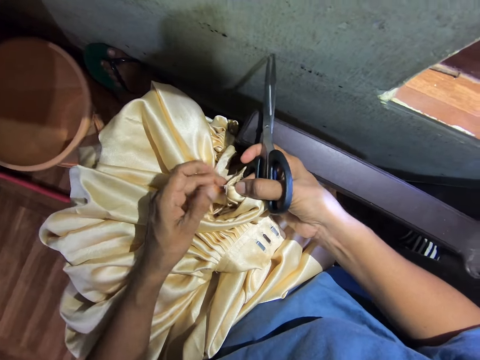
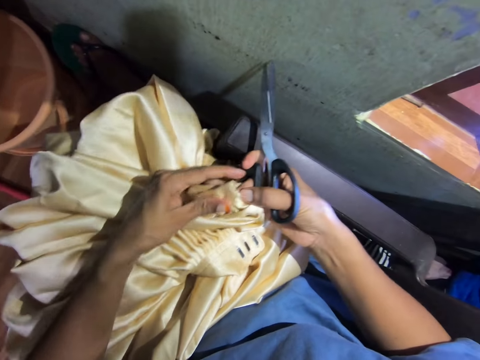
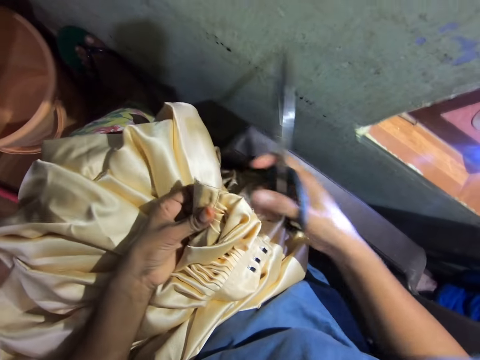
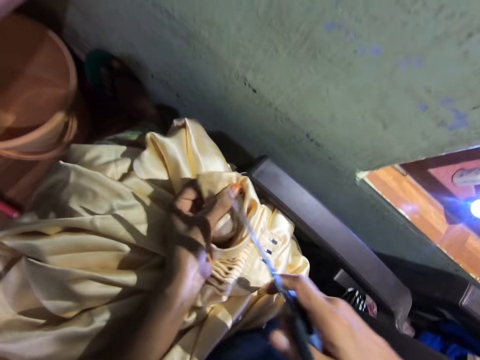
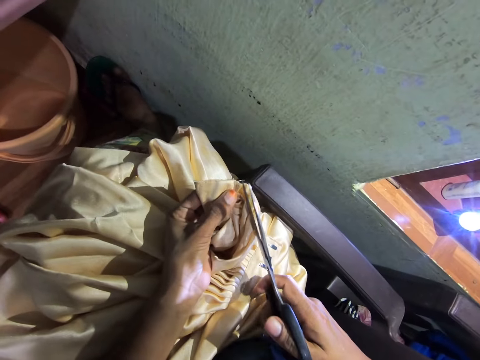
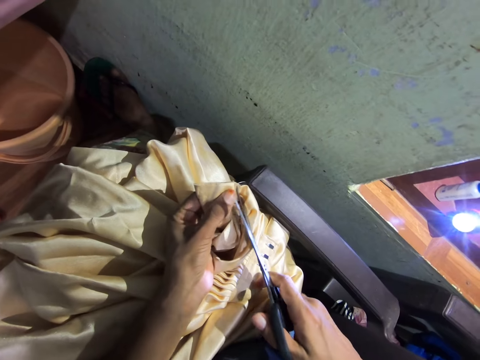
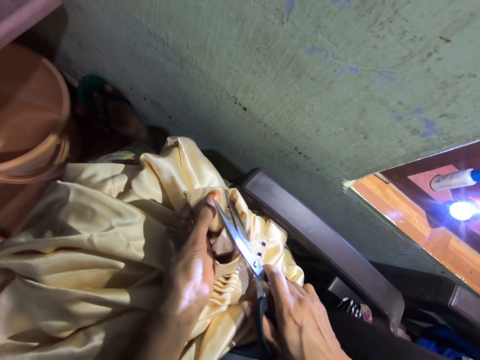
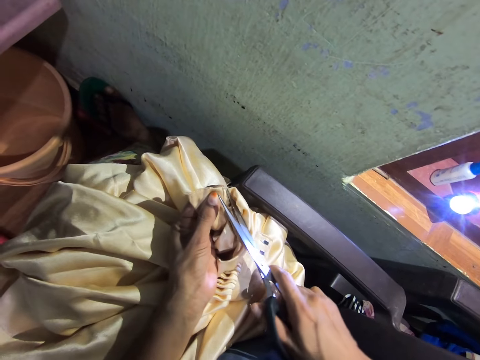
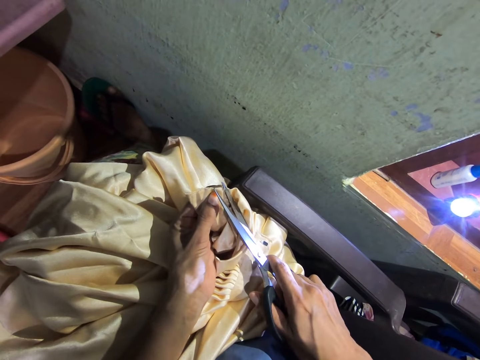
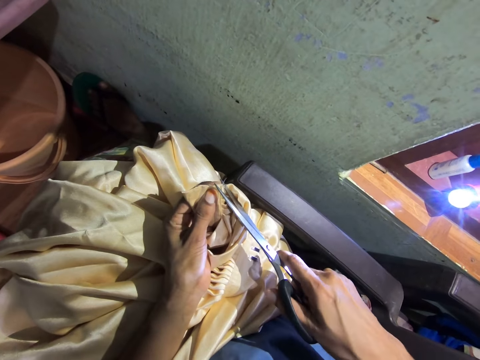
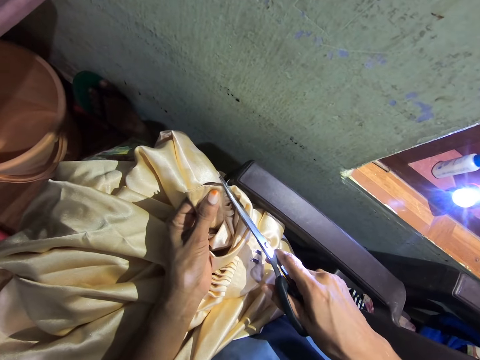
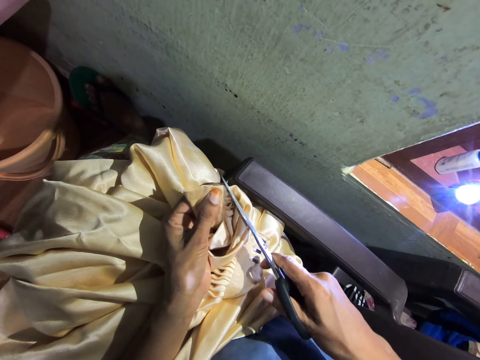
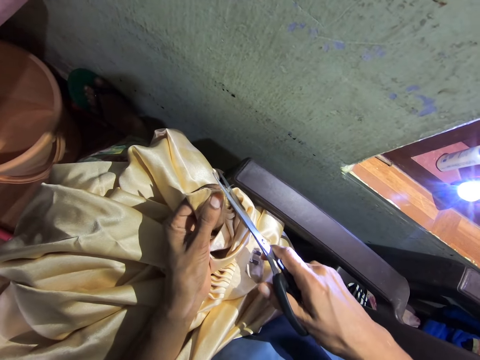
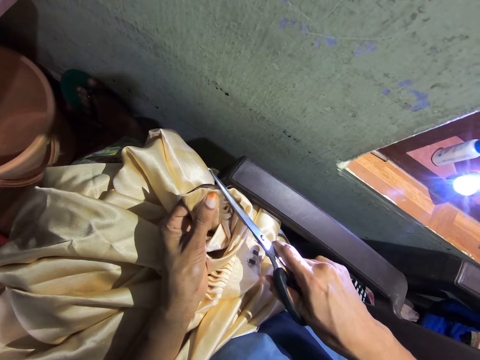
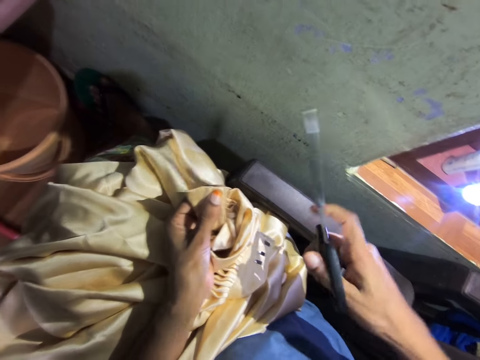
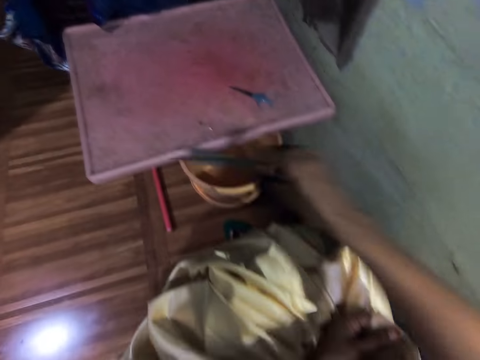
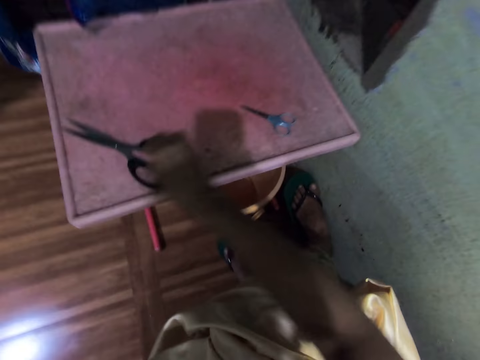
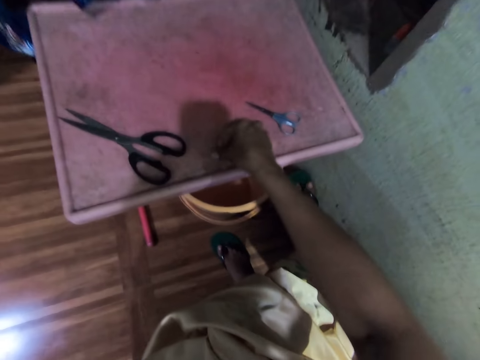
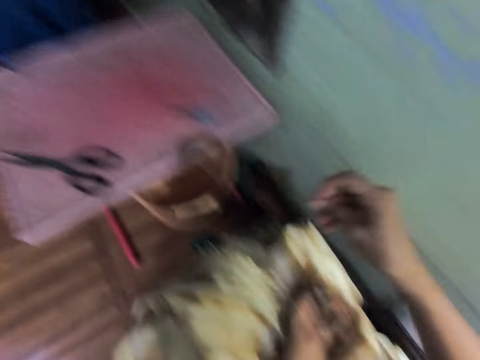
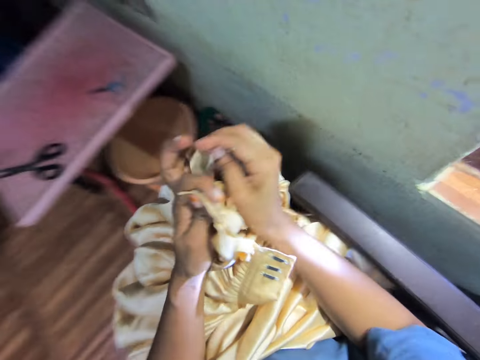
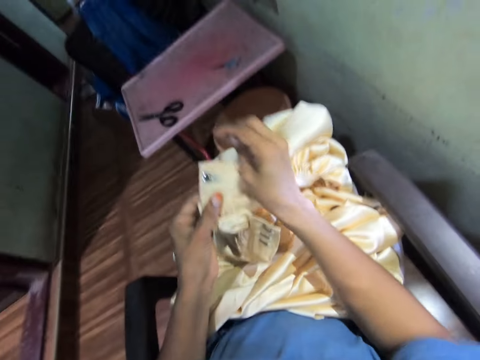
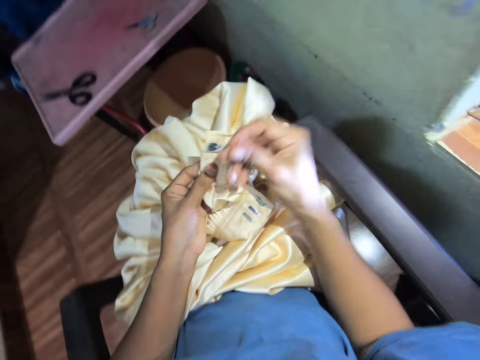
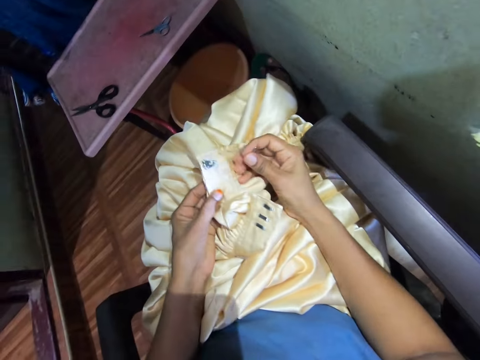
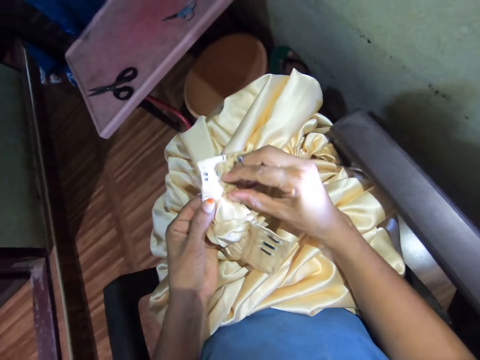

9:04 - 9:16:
The camera wearer cuts the cloth with scissors. They cut a string with the scissors. They put the scissors on the table. They pick a safety pin from the table.

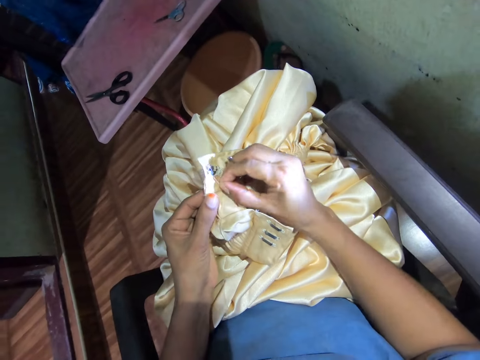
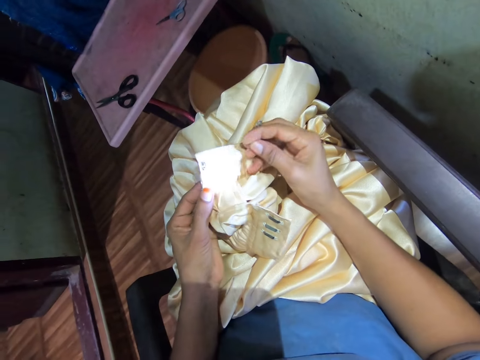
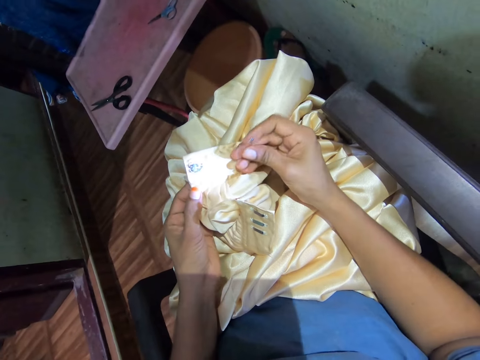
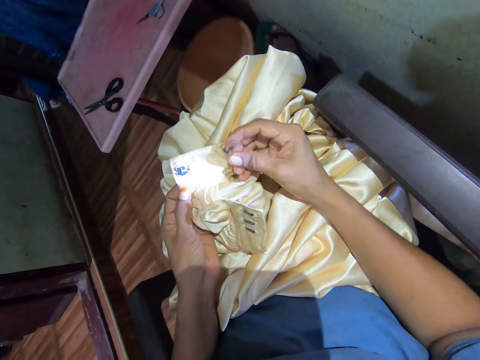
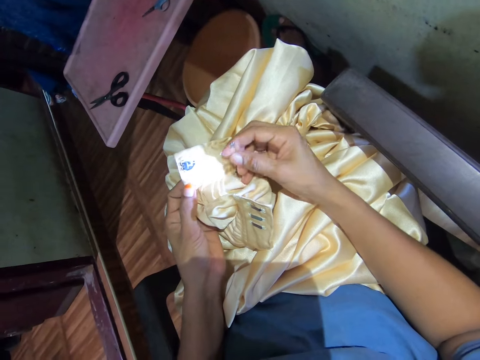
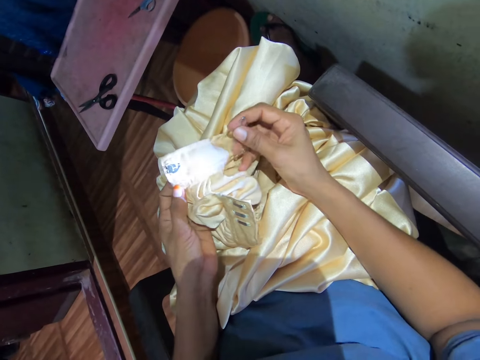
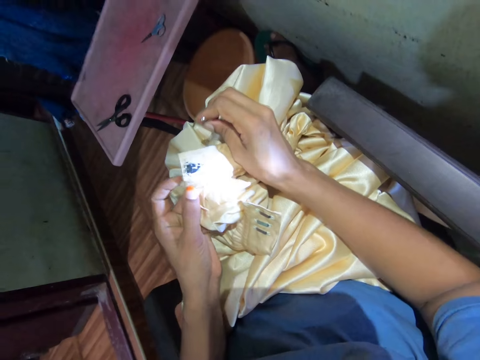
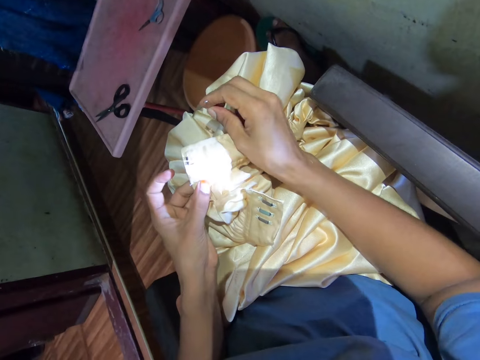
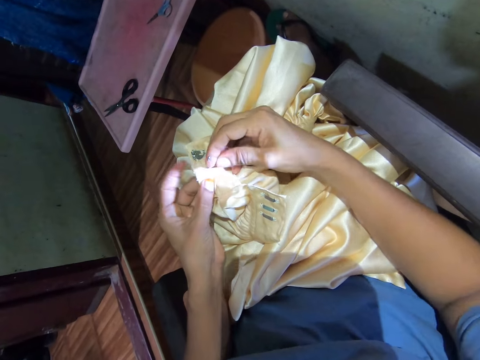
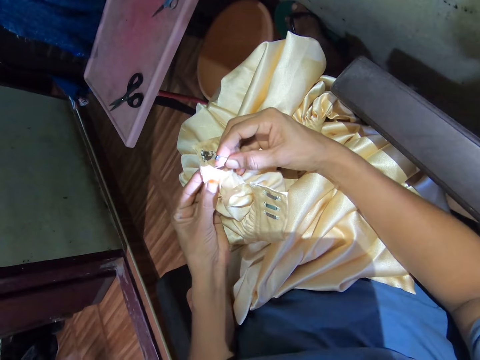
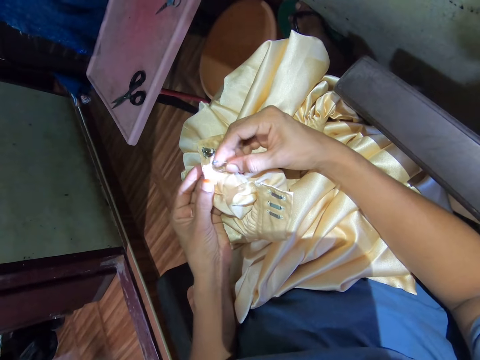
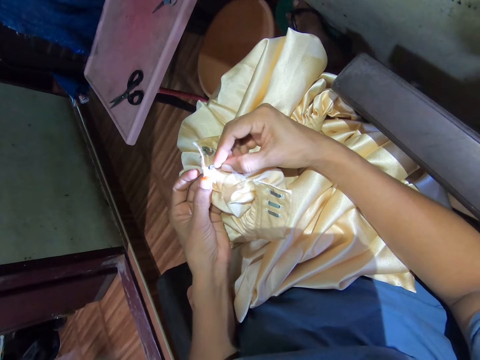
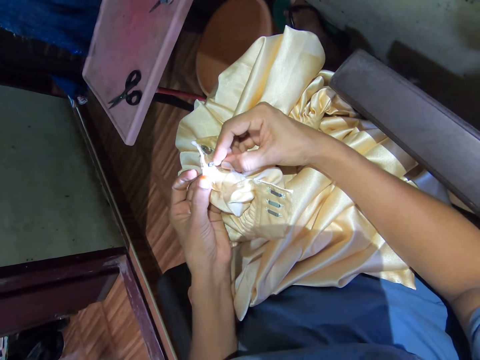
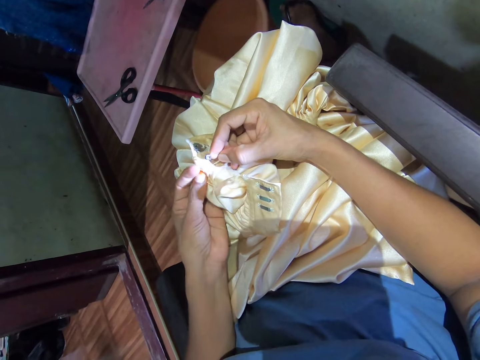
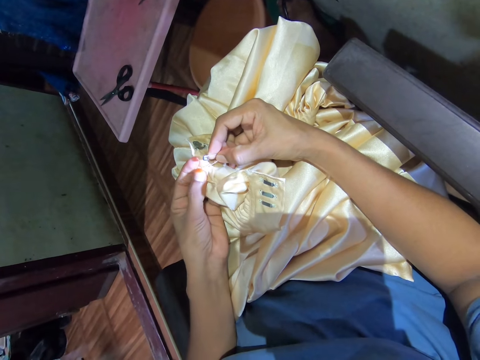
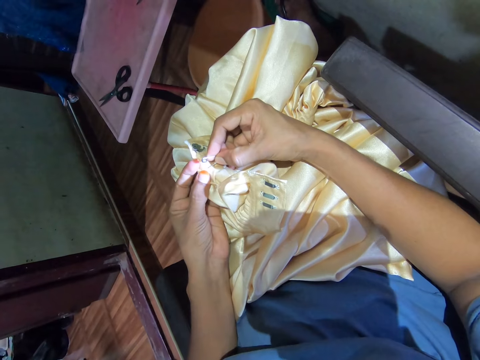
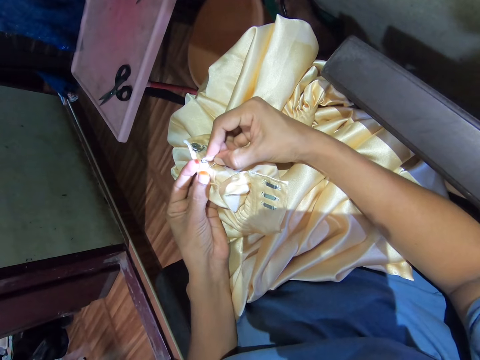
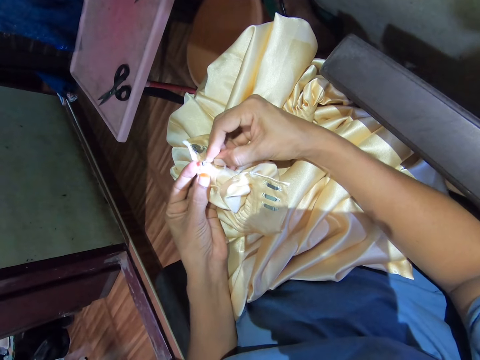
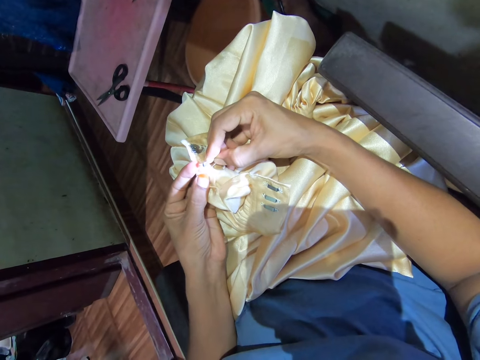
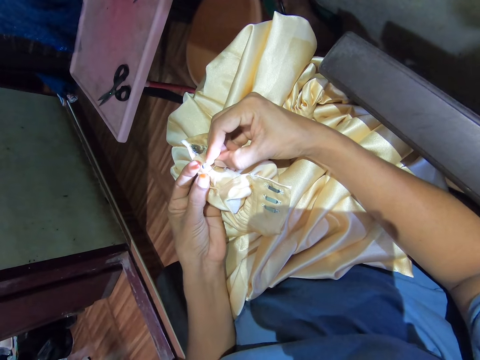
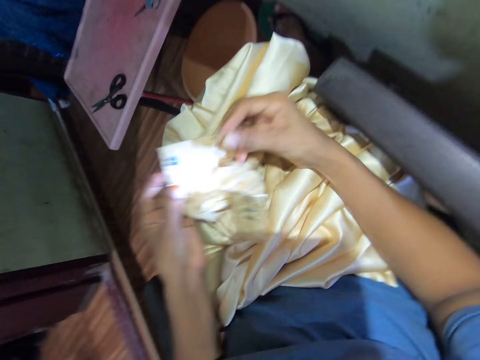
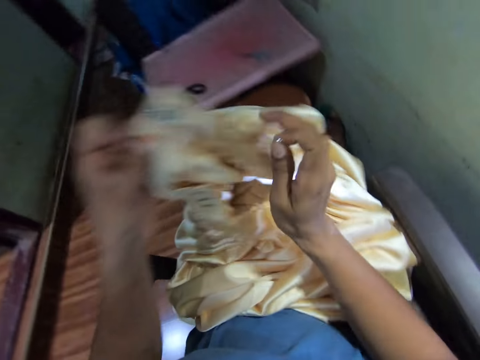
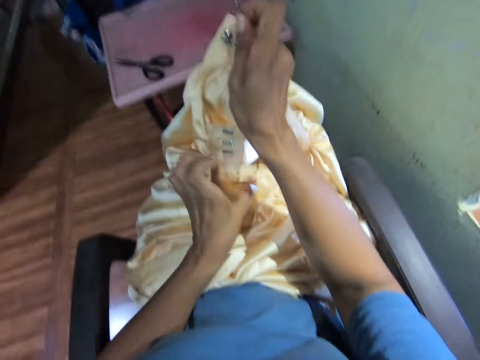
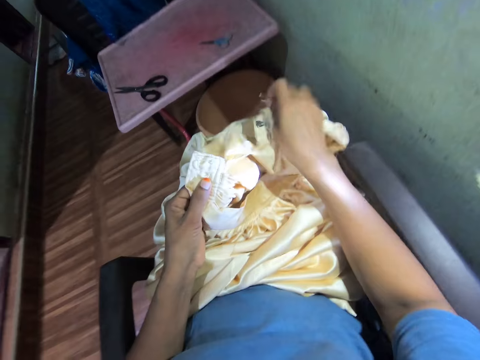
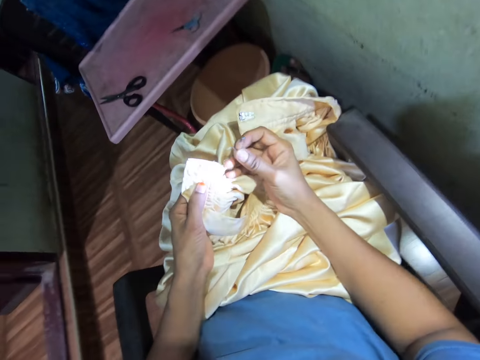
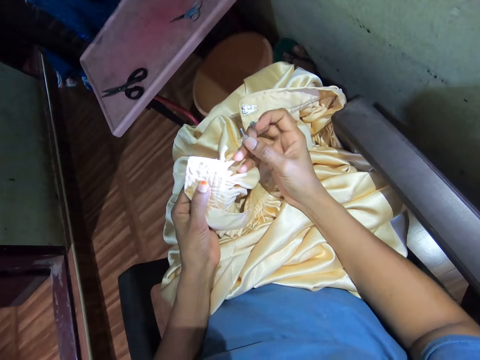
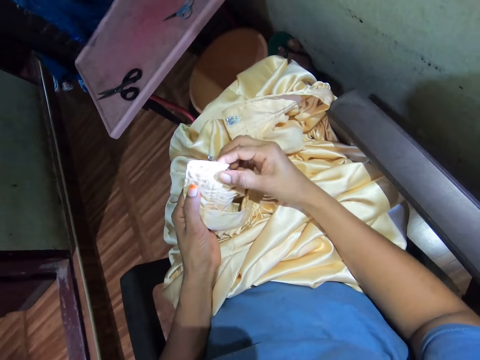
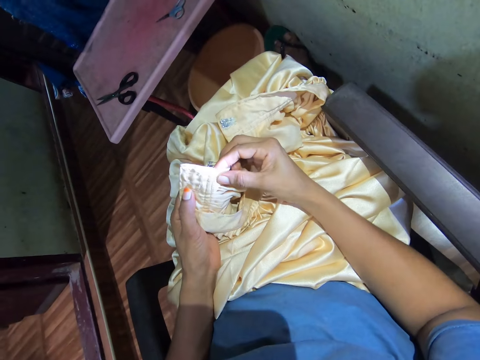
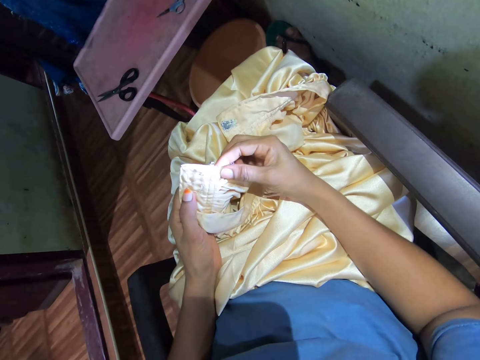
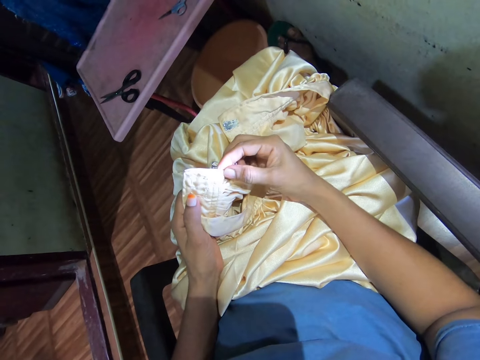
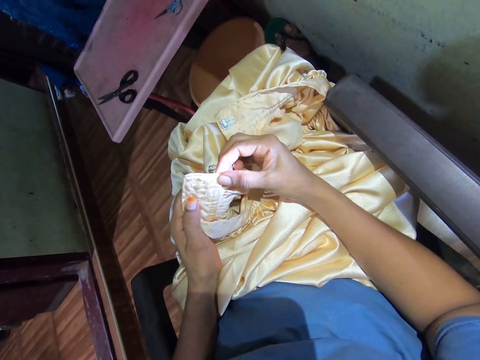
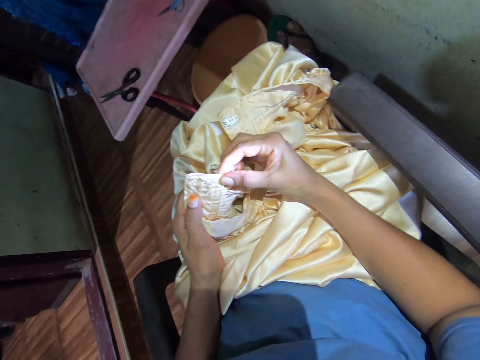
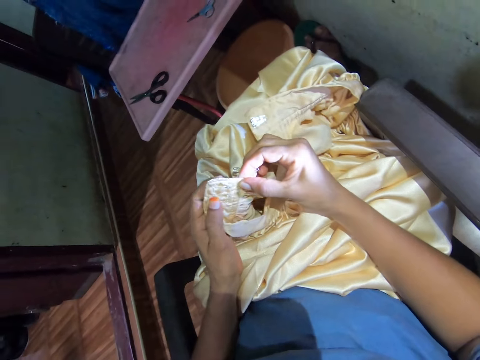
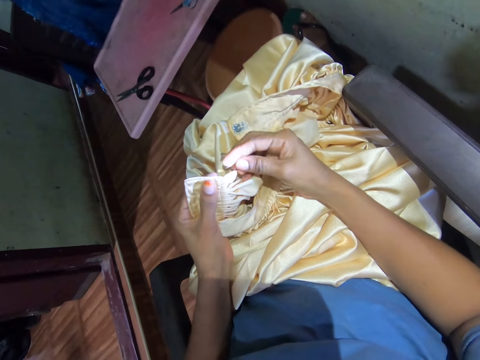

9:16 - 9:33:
The camera wearer removes a thread from the fabric with the right hand. They hold the fabric with the left hand. They look at the cloth. They attach the pin on the cloth. They move the fabric. They straighten the cloth. They hold the fabric with the right hand. They hold the fabric with both hands. They look at the cloth.
